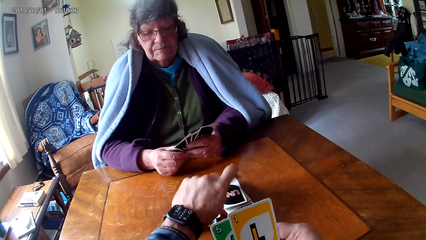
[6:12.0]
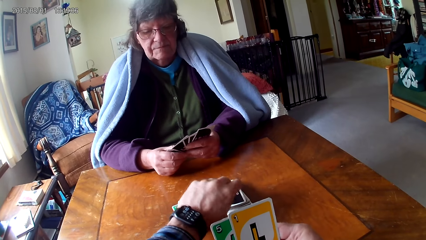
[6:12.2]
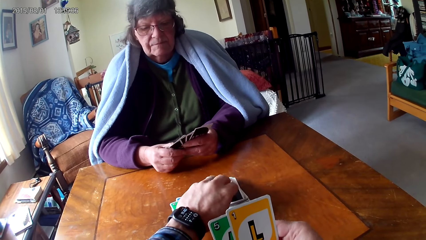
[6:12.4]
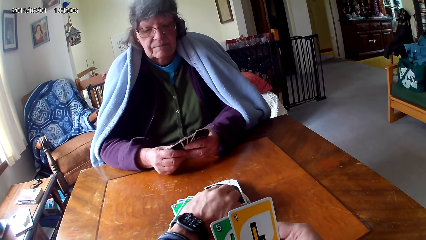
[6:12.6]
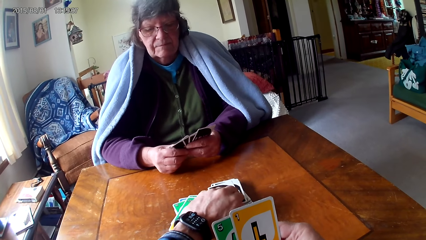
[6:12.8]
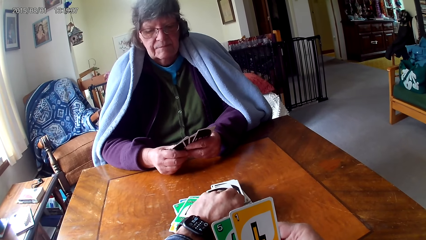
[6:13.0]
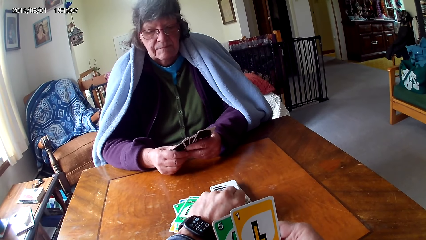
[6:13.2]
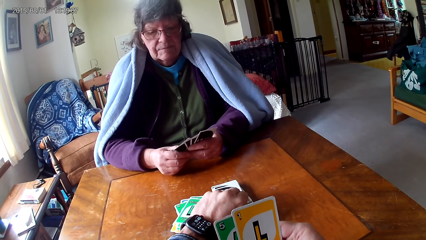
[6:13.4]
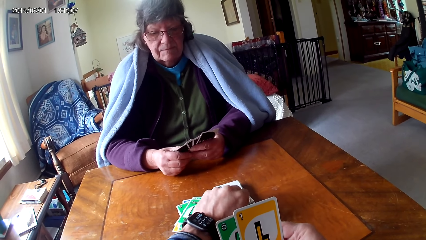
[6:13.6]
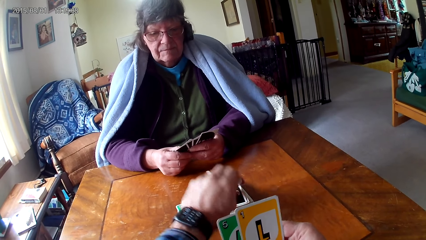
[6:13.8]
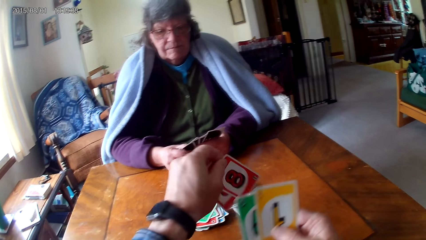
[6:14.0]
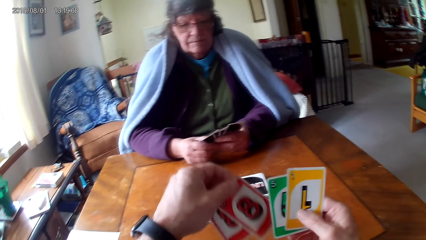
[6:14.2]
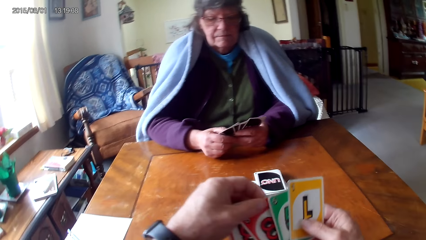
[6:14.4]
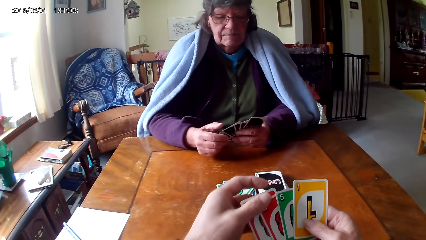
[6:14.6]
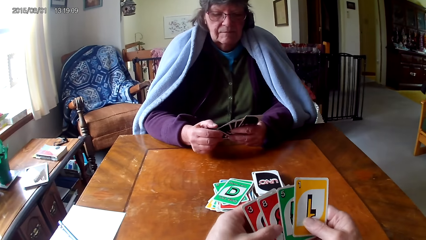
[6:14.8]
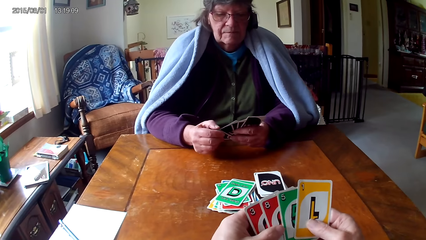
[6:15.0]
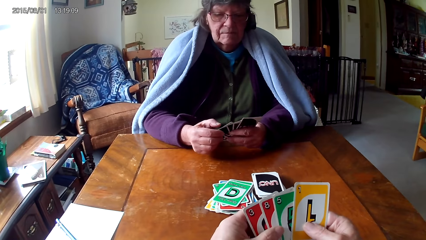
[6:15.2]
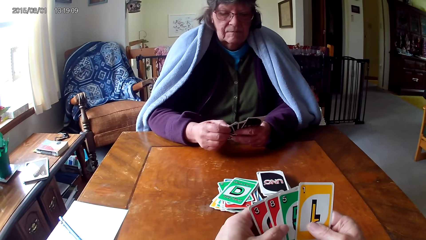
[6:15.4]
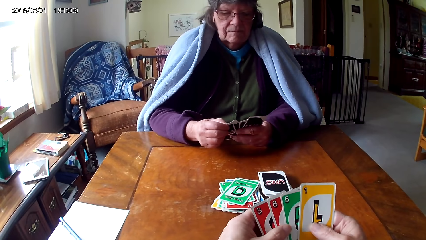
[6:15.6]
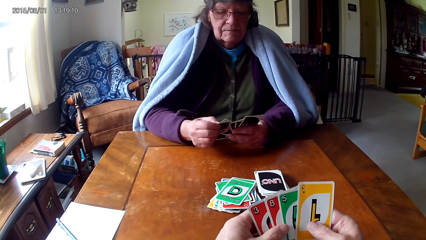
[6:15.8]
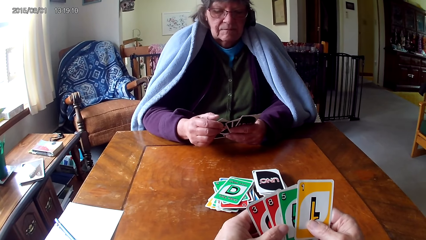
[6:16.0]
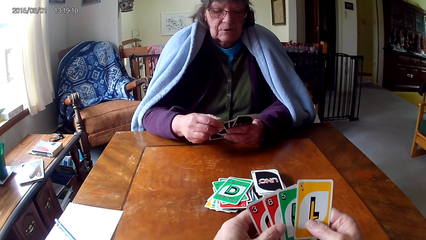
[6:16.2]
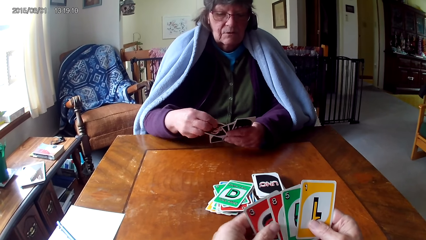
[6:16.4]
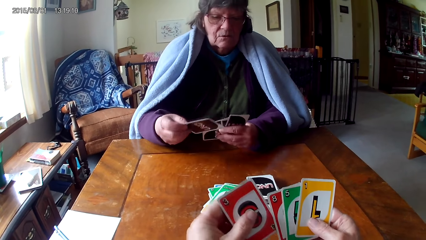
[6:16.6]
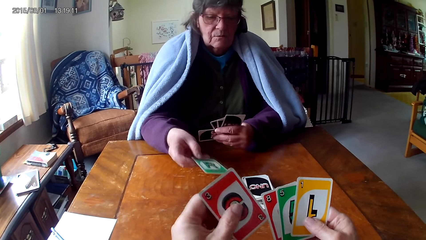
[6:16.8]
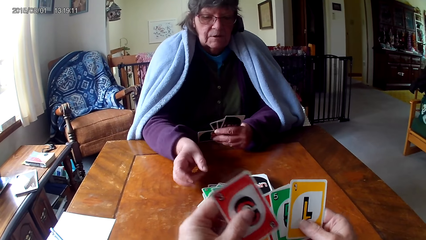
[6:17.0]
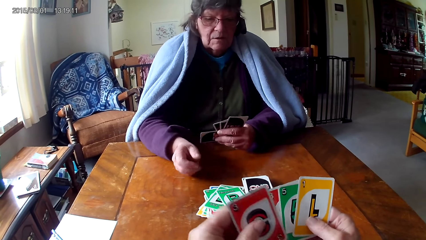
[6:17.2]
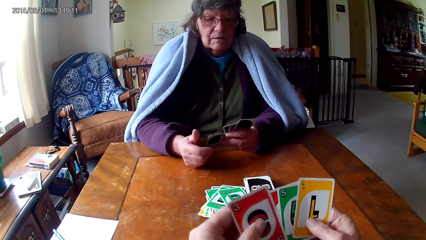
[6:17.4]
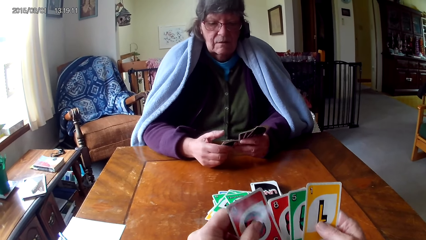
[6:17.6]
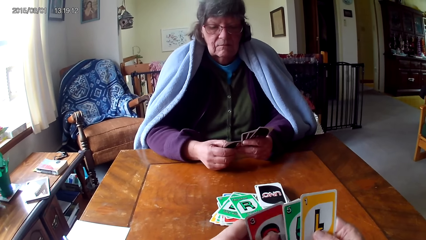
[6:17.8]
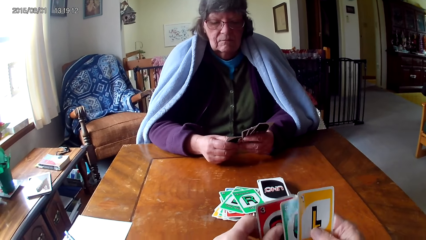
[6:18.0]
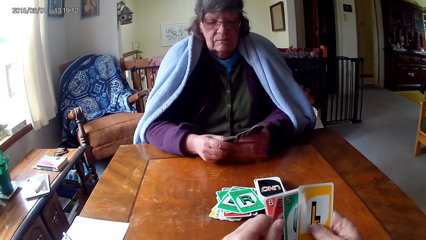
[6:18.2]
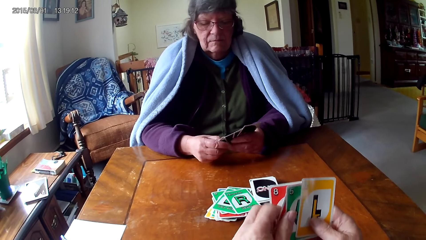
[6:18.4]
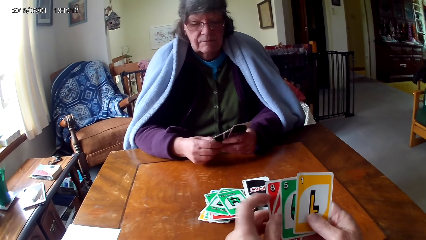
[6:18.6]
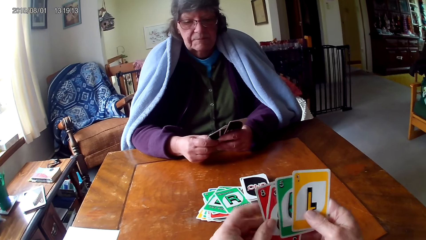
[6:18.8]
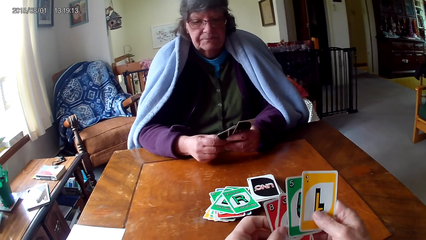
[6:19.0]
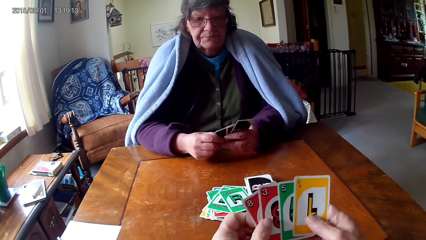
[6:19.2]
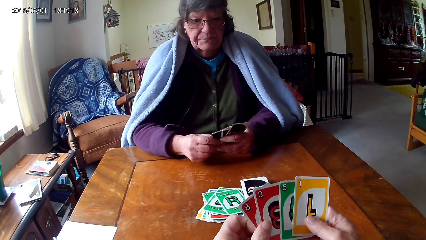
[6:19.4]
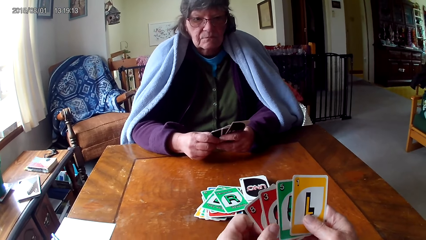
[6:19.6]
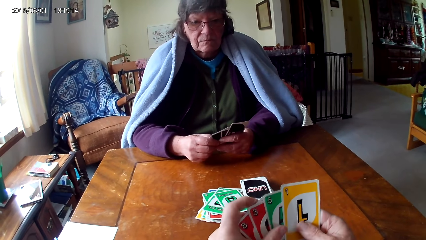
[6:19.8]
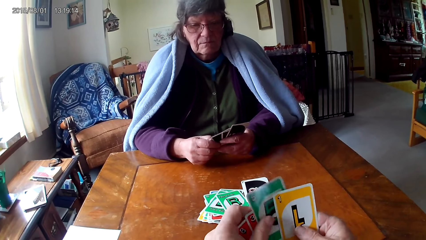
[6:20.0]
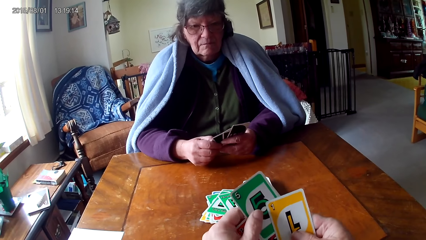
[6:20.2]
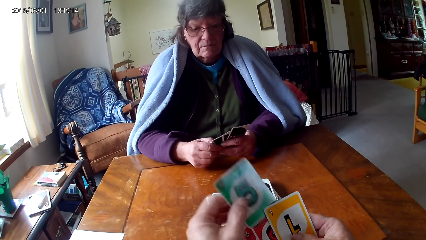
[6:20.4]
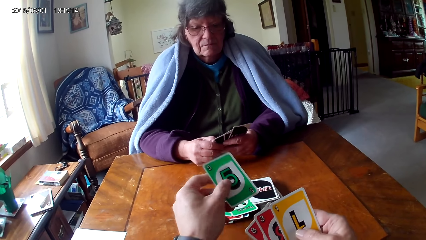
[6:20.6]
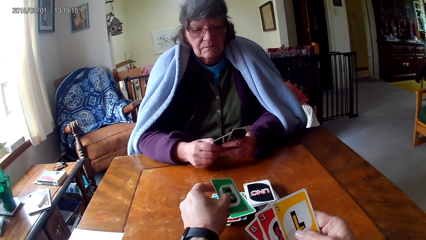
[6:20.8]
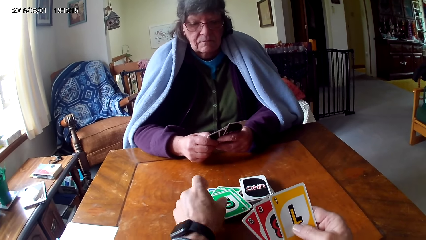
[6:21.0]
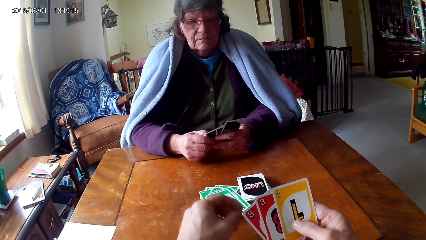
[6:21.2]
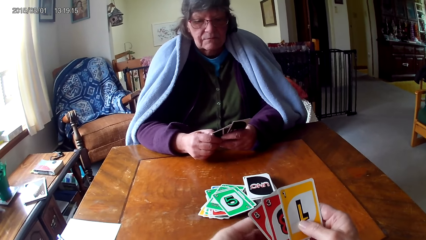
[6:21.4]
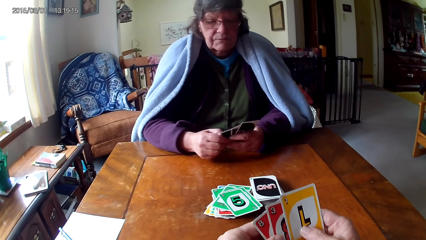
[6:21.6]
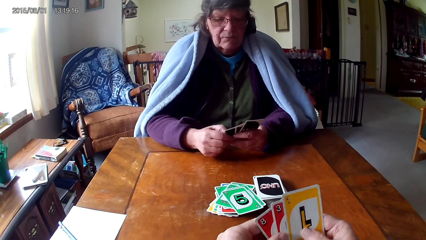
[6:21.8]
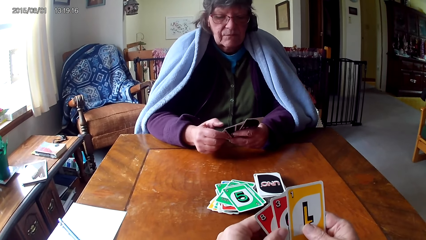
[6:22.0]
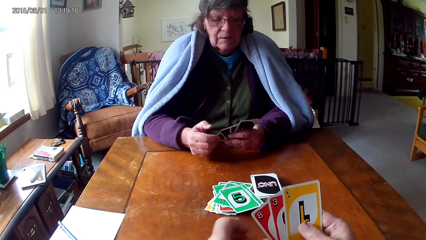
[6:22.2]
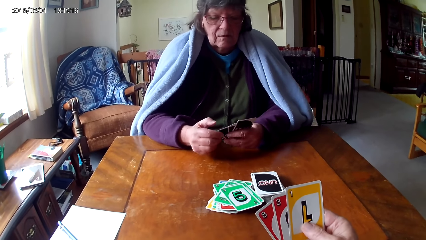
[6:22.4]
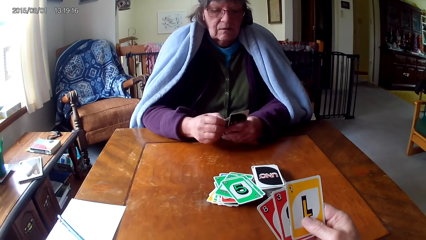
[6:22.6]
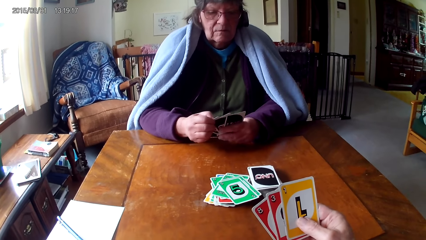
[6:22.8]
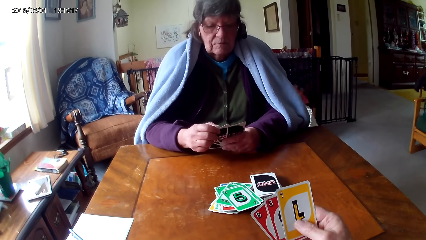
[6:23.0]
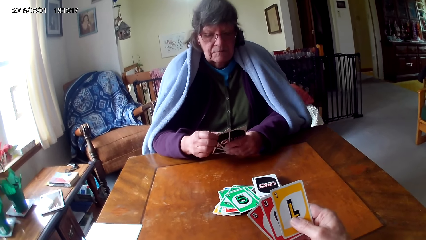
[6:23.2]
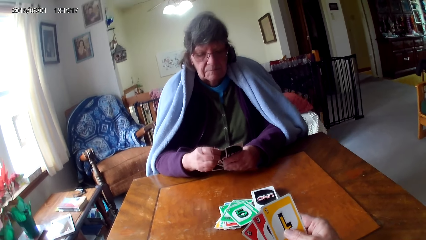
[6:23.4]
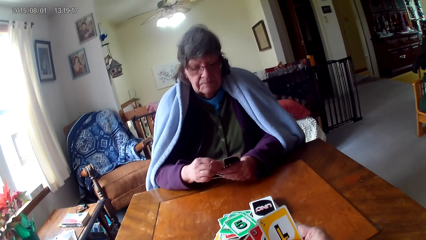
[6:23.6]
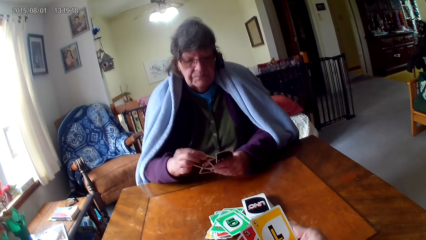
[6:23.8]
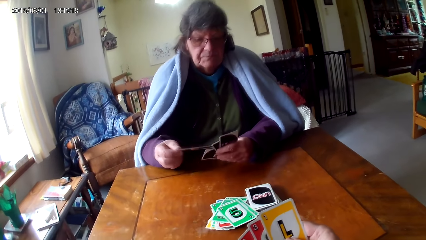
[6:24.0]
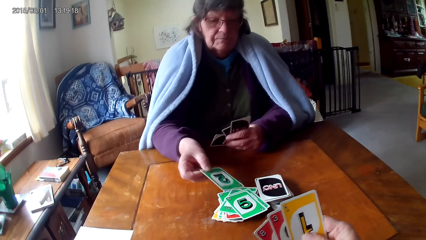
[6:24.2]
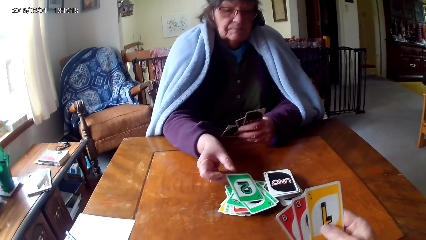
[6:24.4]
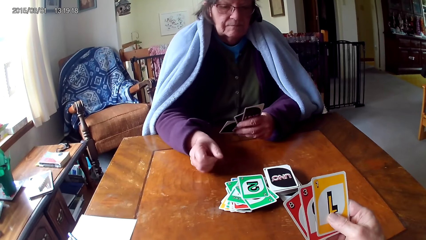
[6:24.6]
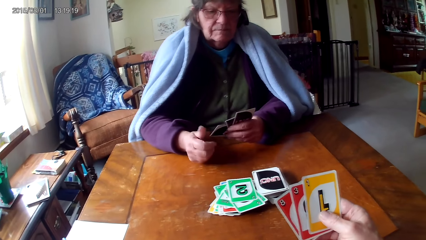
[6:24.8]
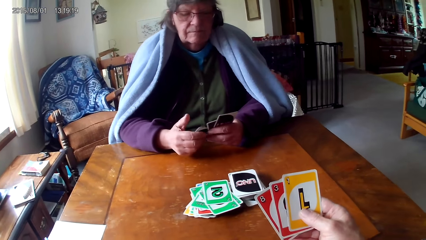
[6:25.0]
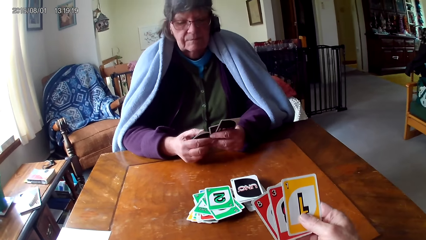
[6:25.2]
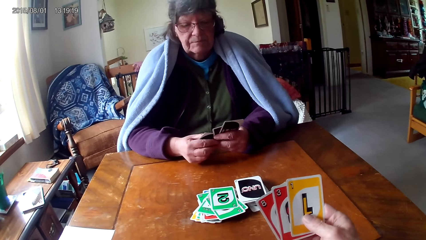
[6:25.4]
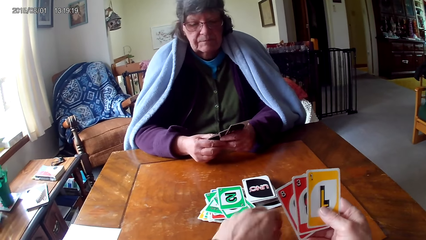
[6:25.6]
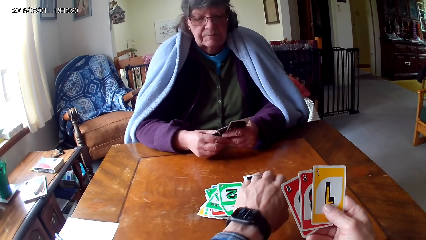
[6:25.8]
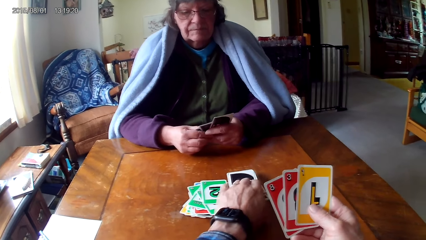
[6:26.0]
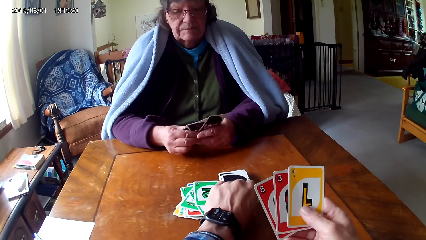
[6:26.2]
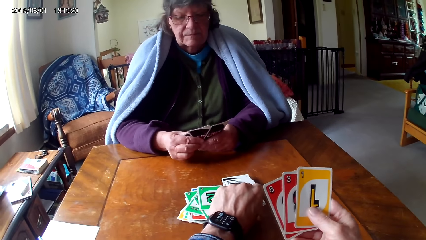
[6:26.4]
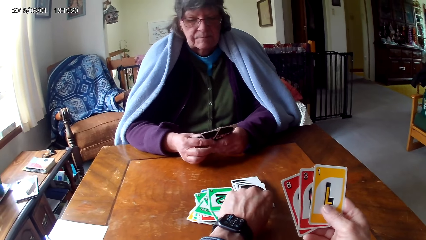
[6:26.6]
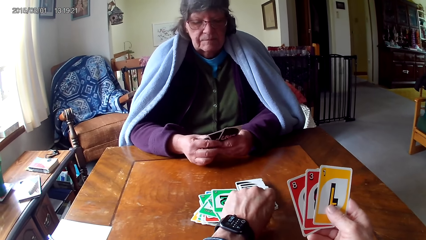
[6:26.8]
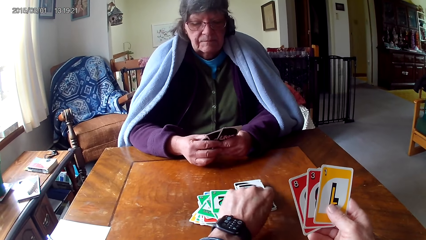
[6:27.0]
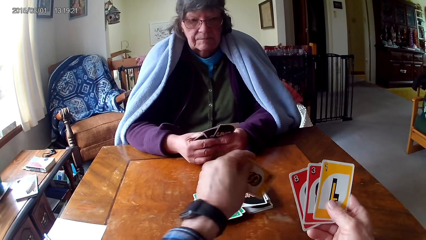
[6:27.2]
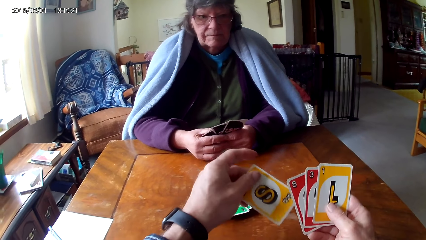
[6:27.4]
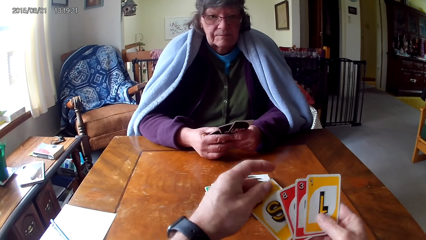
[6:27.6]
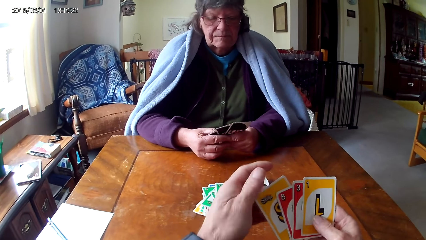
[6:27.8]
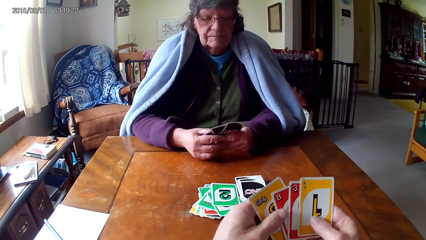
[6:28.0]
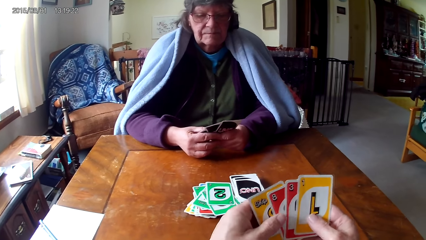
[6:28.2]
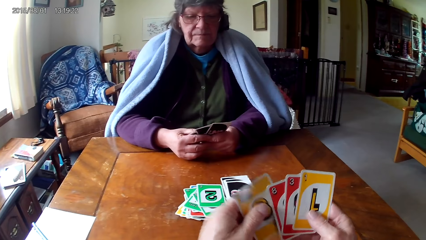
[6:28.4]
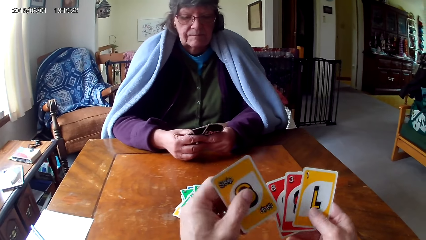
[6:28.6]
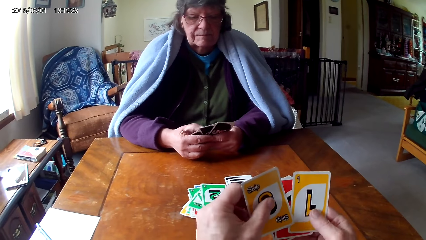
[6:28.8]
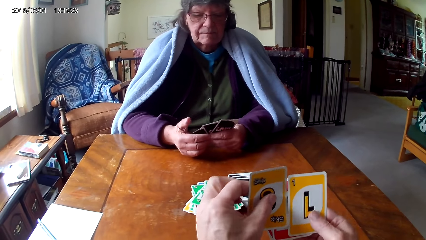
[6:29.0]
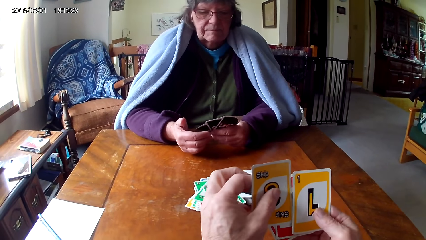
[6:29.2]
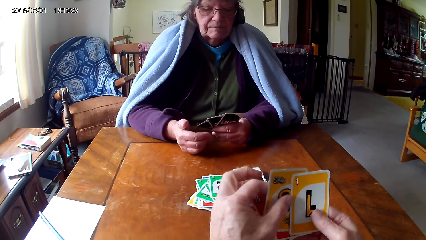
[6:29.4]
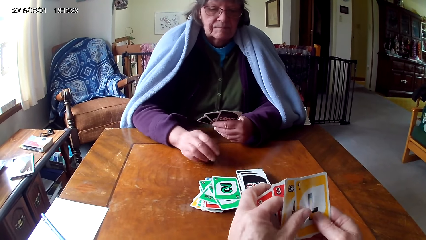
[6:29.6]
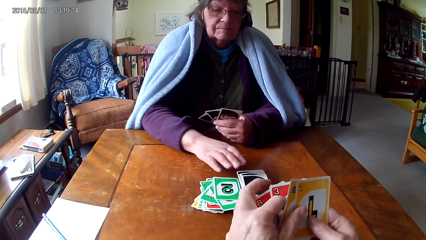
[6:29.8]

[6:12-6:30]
The camera wearer picks cards on a table. They hold the cards with hands and pick a card from the other hand. A woman places the card on the table. The camera wearer picks a card on the other hand and places the card on the table. The woman picks a card from the other hand and places the card on the table. The camera wearer picks cards on the table. They hold the cards with hands.
